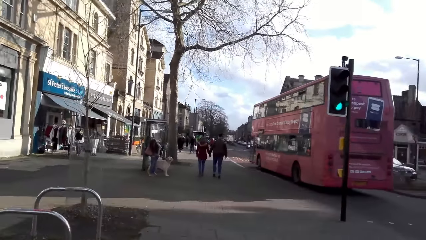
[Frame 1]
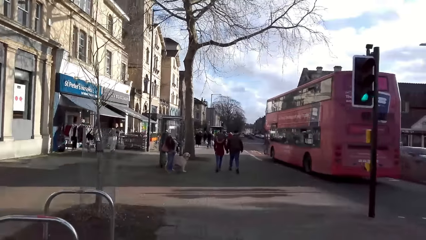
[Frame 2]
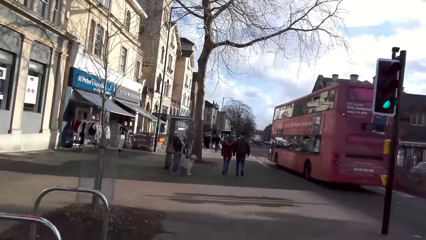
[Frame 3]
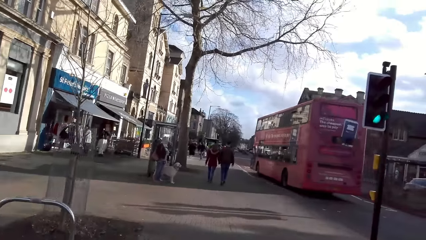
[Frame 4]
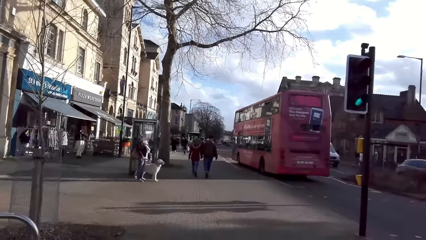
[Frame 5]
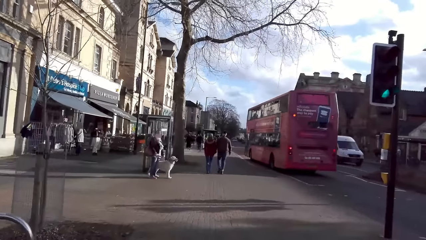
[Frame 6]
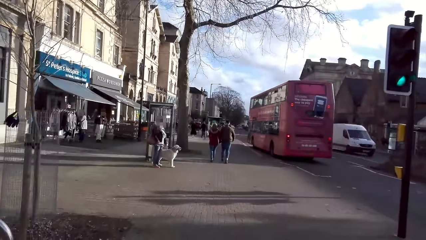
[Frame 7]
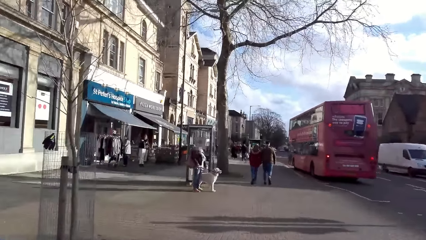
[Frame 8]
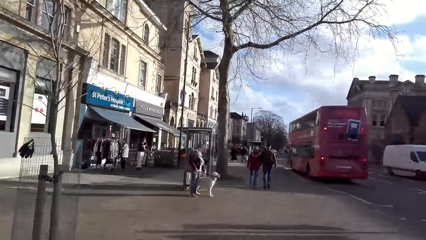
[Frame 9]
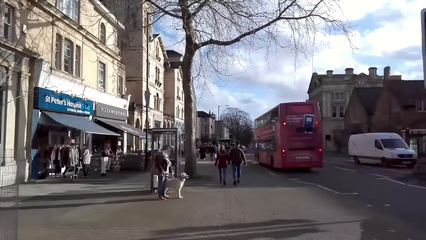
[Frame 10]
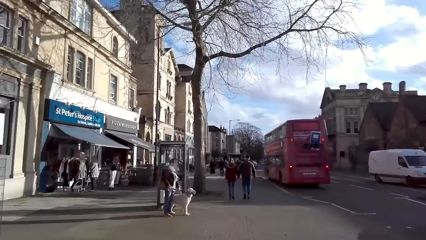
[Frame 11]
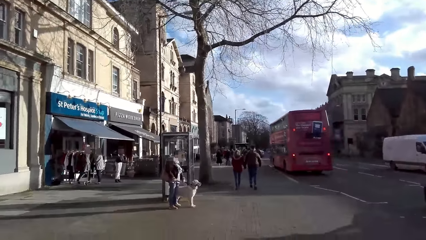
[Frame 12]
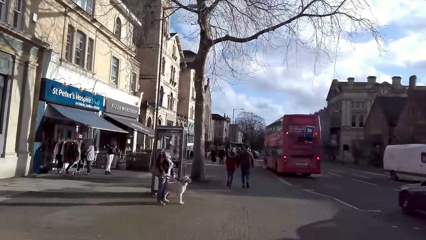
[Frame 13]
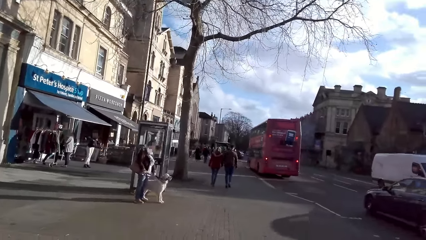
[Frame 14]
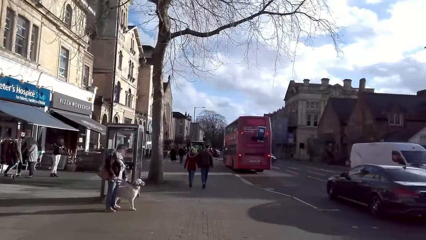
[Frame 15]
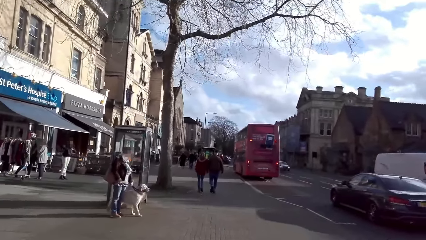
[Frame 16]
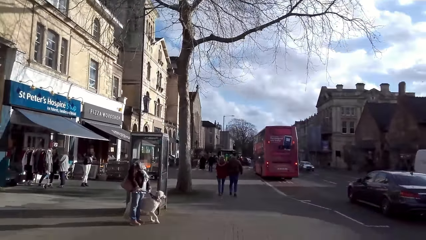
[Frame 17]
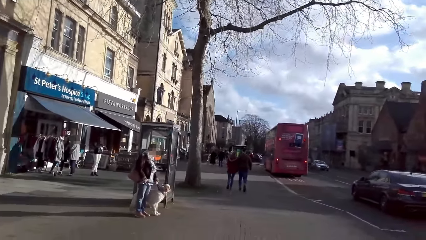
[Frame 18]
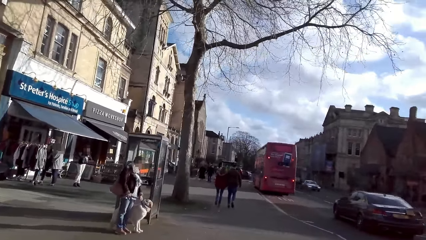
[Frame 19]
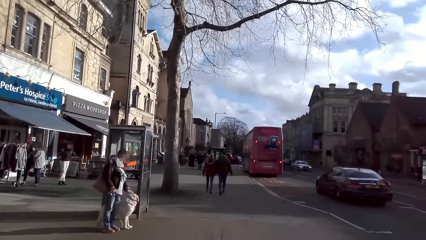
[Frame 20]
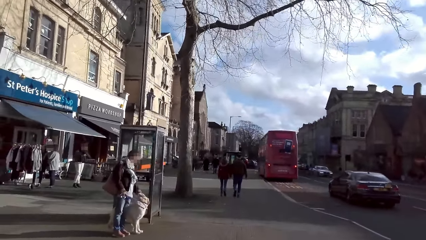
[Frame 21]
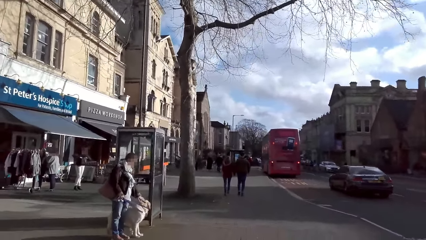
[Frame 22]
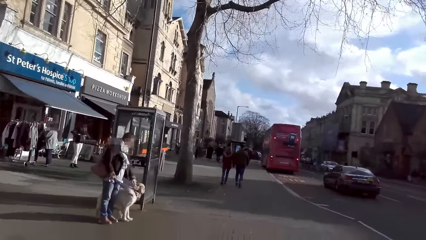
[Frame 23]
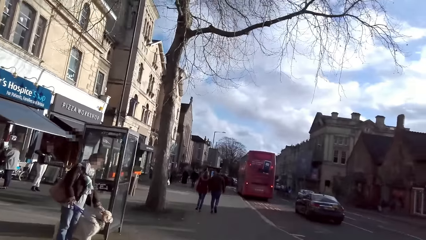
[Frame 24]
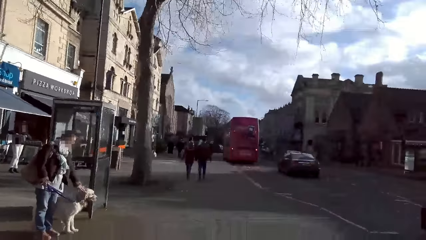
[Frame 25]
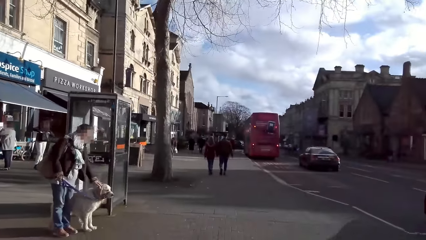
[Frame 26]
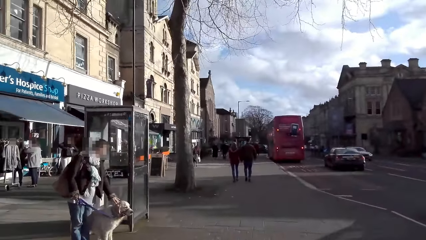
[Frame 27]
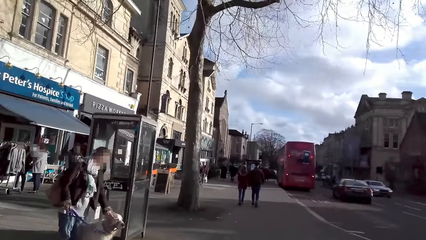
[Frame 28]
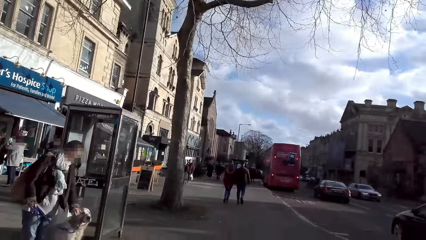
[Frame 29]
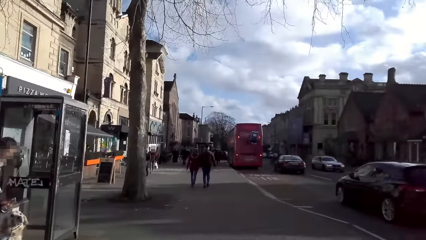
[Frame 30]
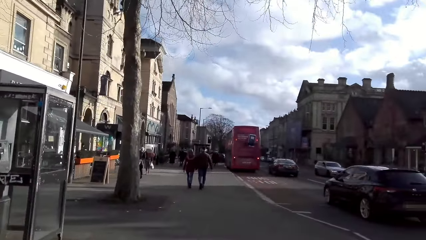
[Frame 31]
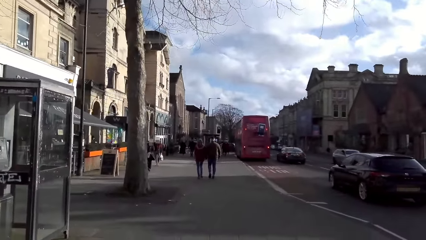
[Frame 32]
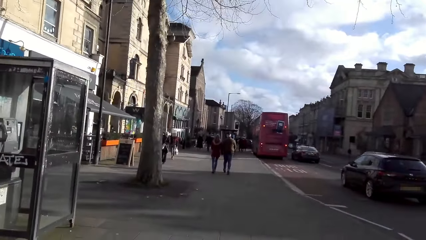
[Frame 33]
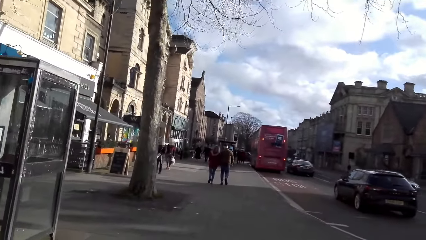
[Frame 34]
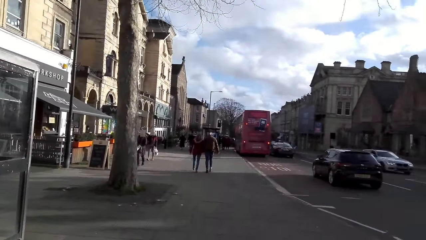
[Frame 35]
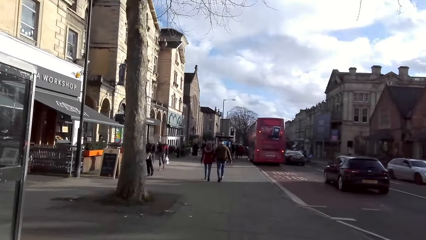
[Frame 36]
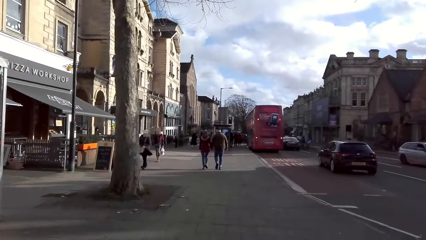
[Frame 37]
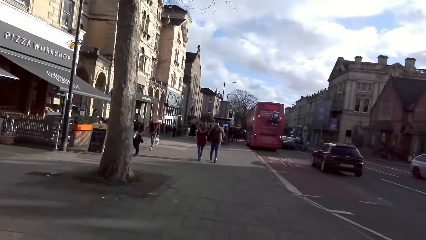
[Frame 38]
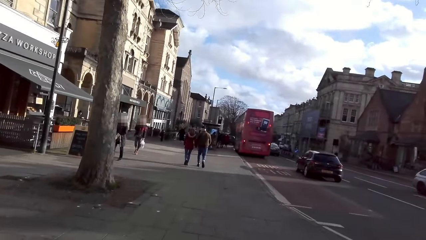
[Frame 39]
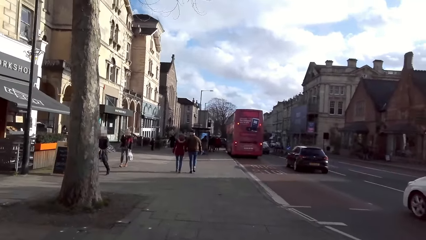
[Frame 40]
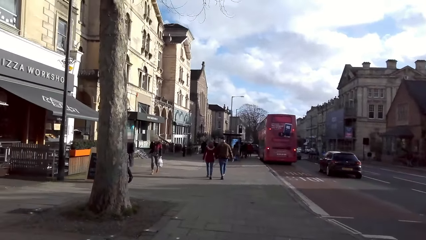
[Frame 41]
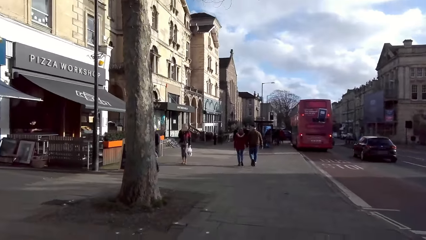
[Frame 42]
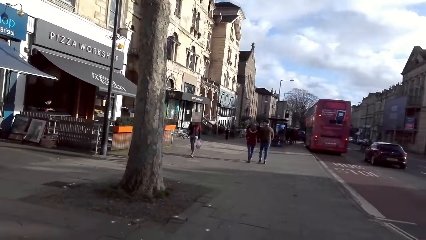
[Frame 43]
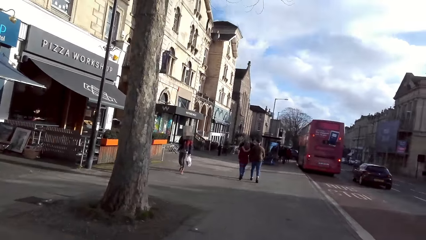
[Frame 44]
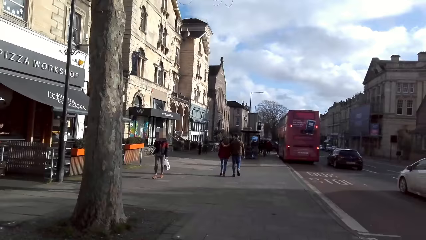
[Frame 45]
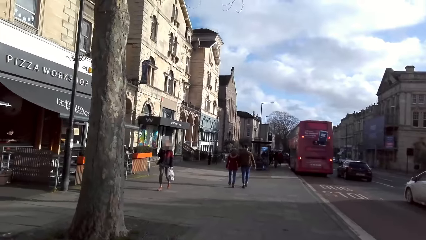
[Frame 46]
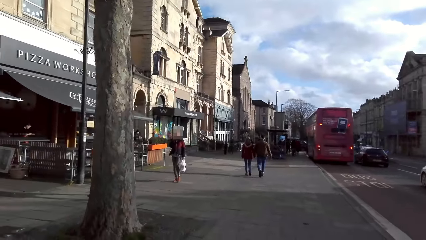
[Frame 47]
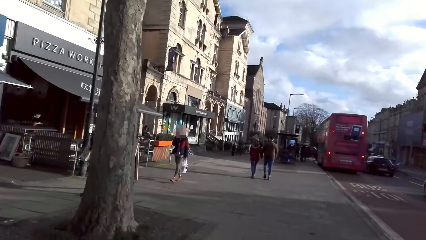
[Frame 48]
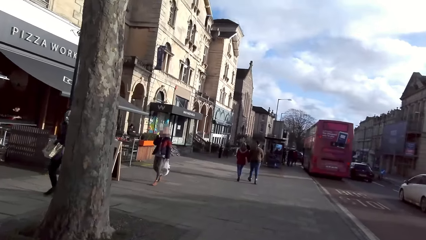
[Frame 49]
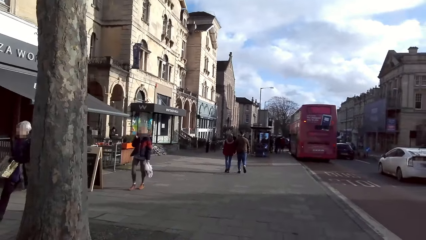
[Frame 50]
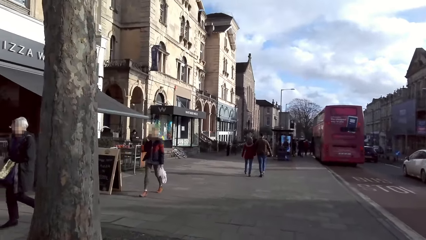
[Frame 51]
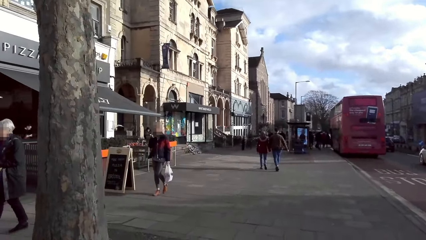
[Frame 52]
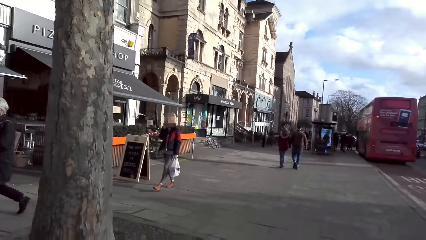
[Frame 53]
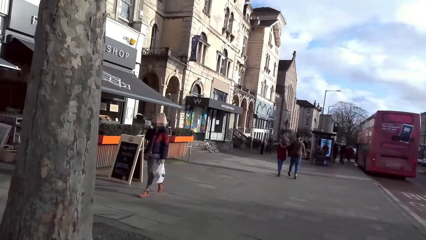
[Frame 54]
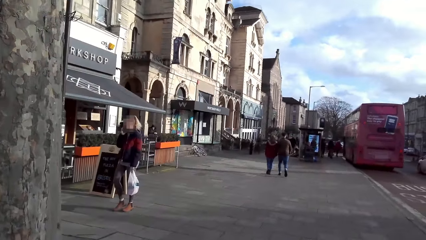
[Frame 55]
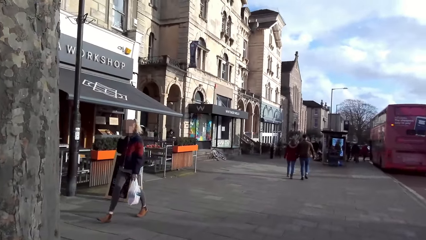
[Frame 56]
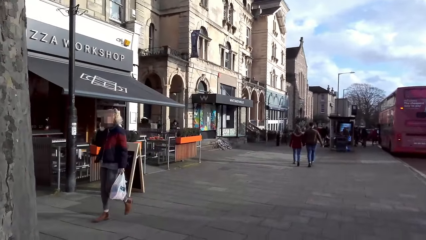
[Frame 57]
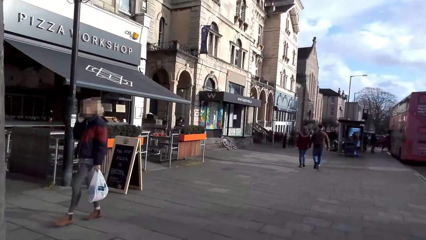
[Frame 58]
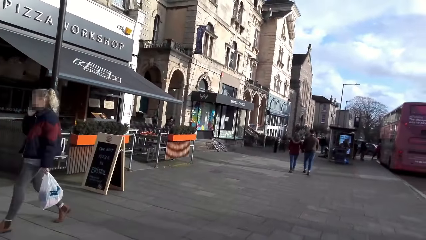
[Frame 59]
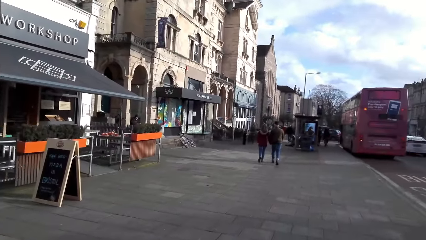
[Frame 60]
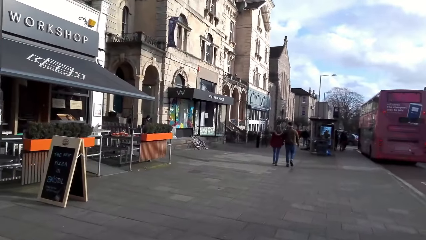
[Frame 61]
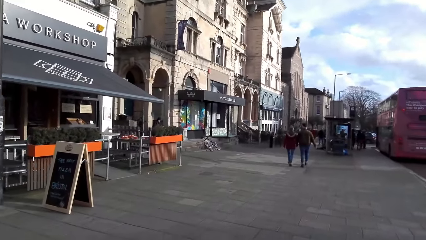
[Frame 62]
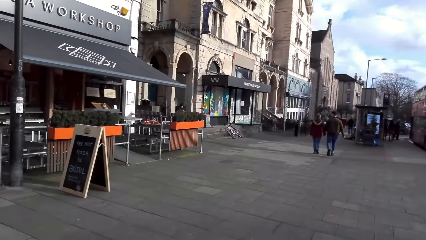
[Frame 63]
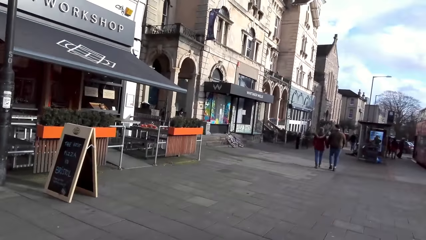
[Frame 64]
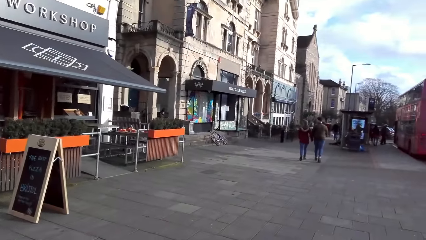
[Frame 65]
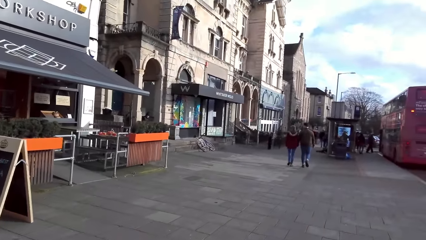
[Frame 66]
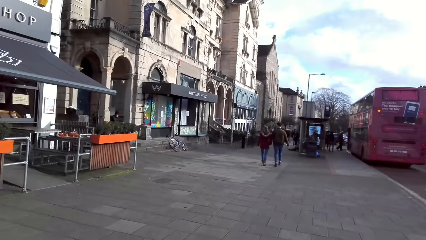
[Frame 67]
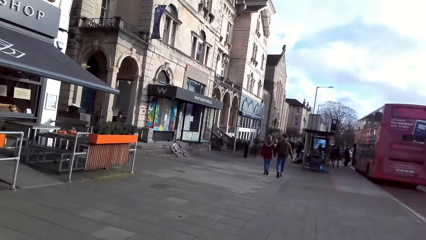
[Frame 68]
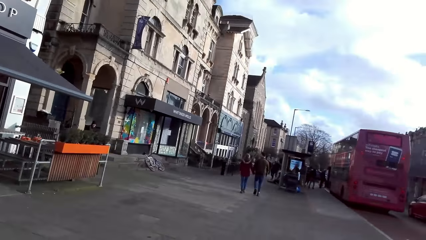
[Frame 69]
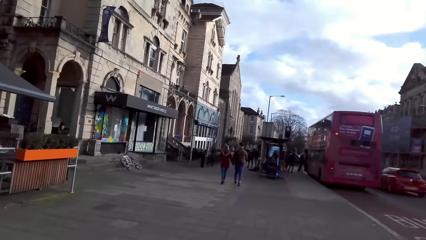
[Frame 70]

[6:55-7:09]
A black car drives past the camera wearer. A black car drives past them again. A grey car drives past them. A white car drives past them.

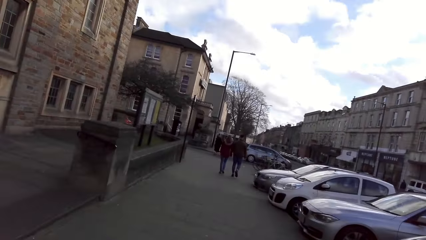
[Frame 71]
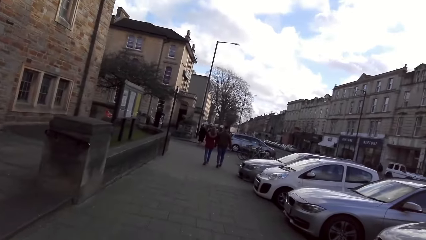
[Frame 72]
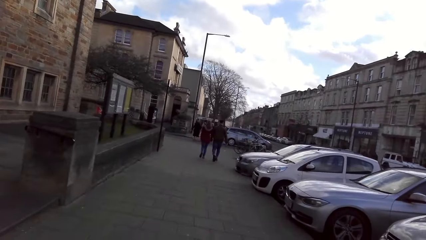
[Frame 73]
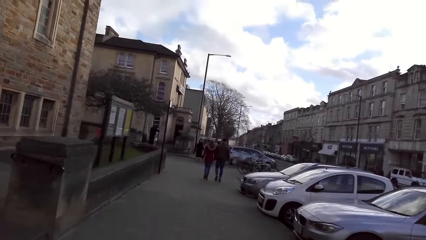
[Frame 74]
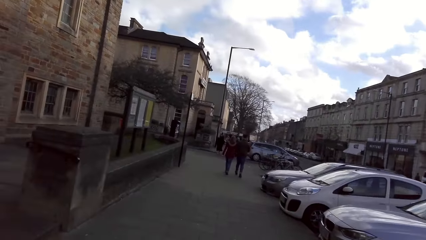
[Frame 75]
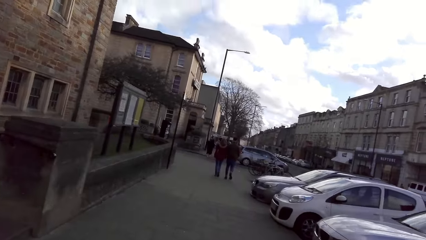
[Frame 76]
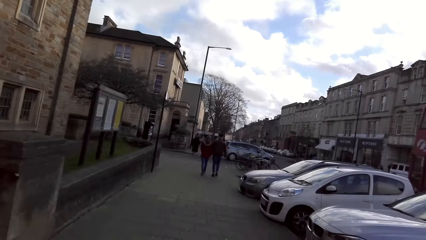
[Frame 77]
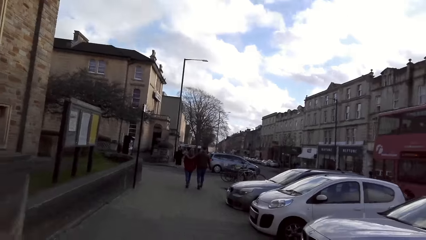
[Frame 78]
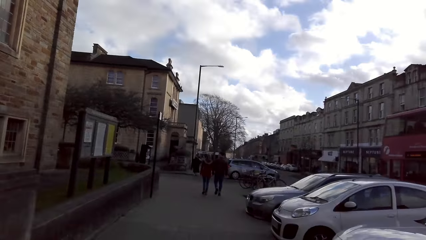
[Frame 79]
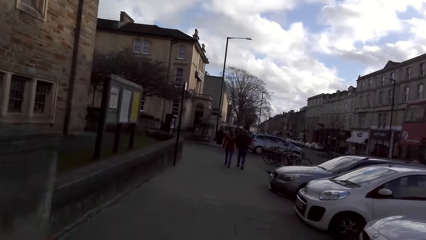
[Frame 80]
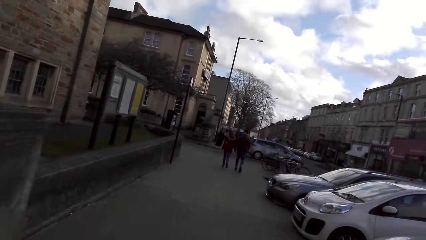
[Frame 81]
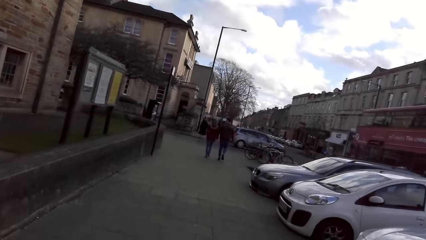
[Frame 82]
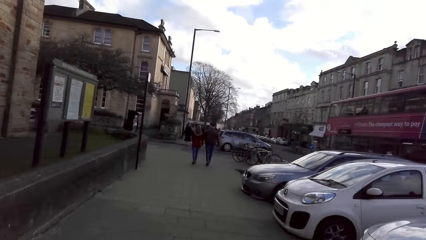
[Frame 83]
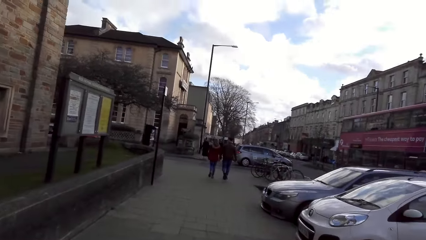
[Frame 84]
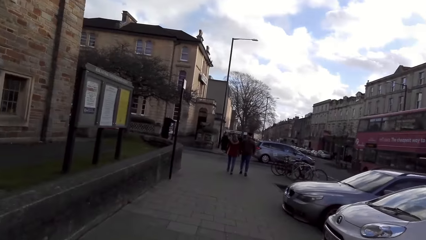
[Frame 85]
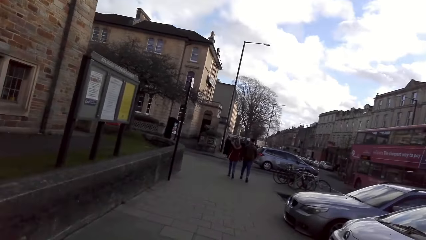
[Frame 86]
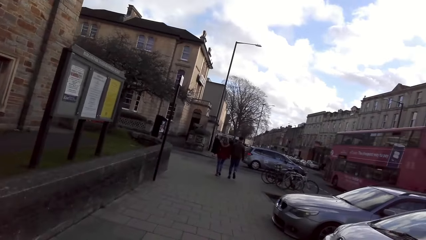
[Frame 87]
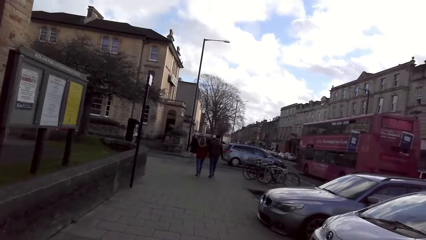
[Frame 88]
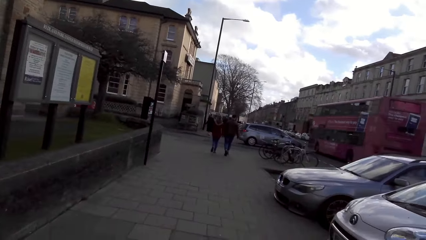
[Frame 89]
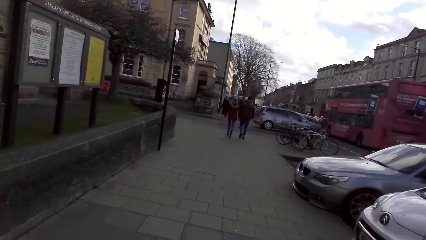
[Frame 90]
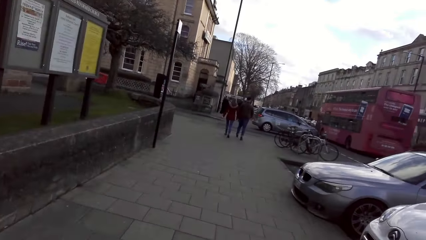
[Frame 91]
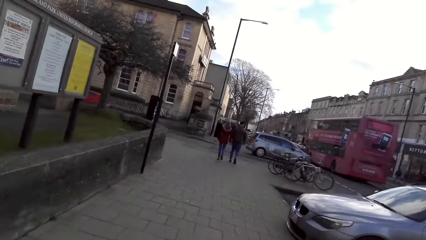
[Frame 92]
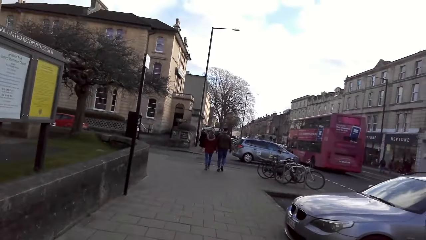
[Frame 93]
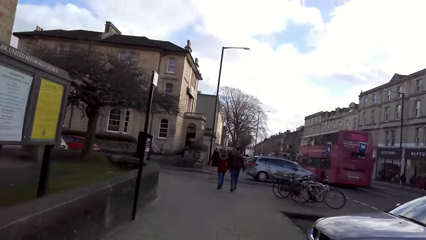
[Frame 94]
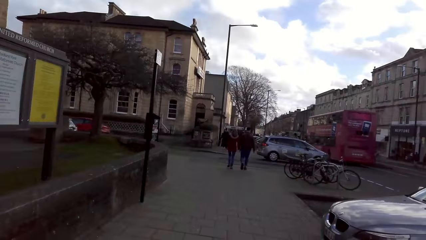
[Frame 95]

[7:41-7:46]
The red bus drives past the camera wearer.
